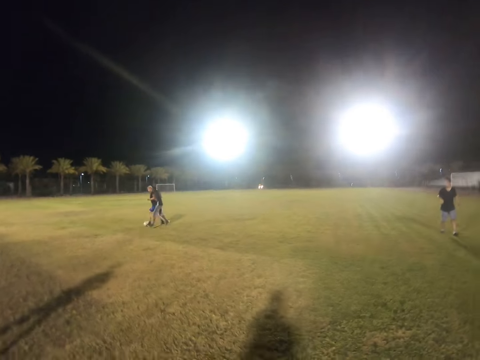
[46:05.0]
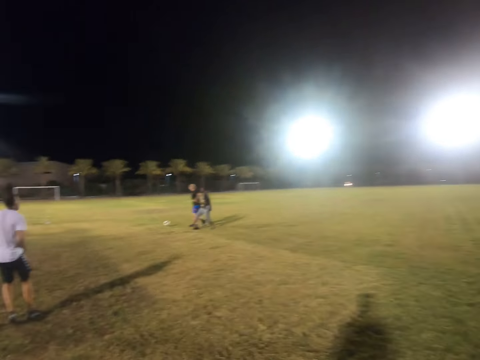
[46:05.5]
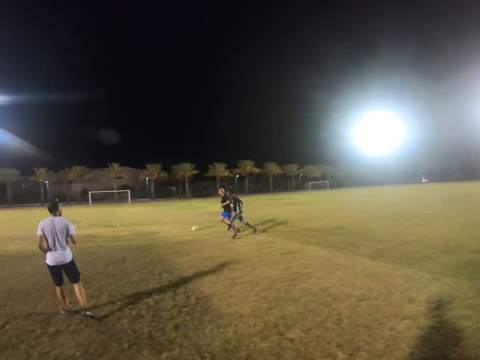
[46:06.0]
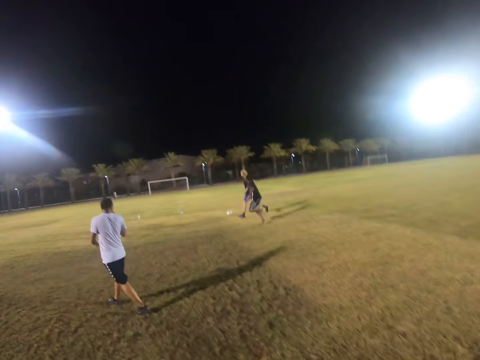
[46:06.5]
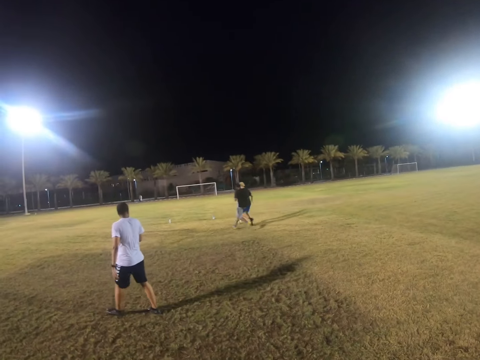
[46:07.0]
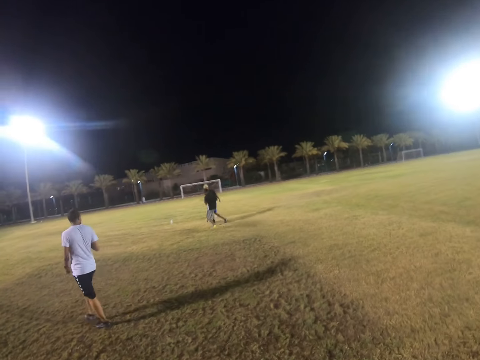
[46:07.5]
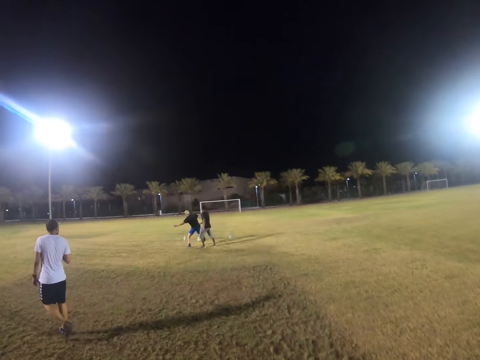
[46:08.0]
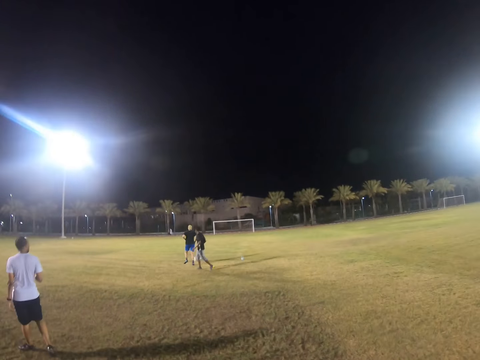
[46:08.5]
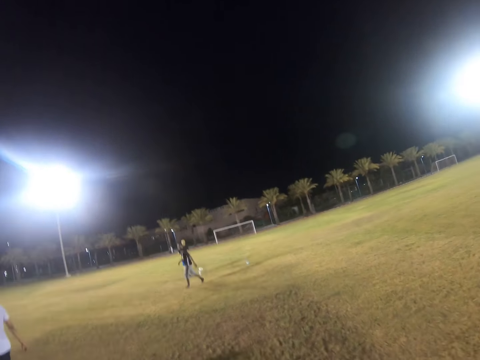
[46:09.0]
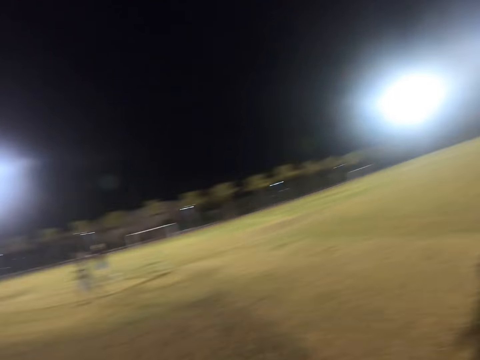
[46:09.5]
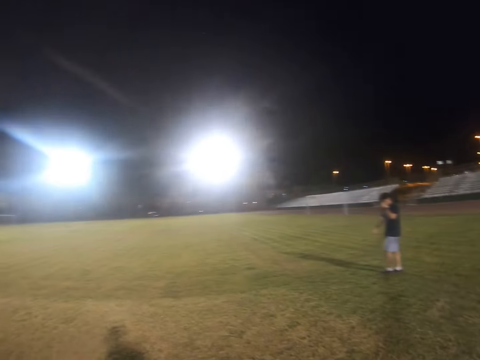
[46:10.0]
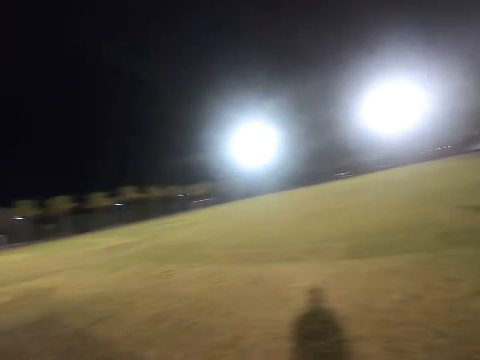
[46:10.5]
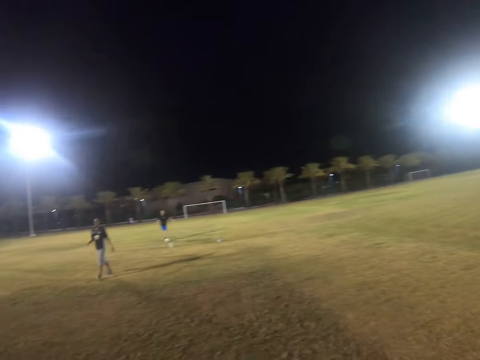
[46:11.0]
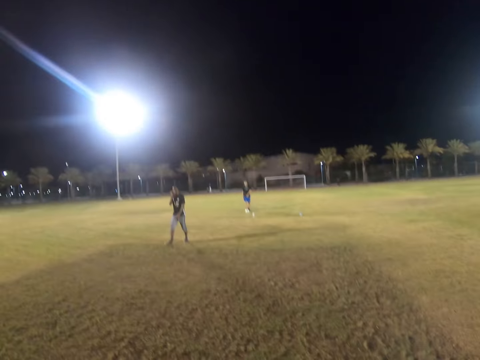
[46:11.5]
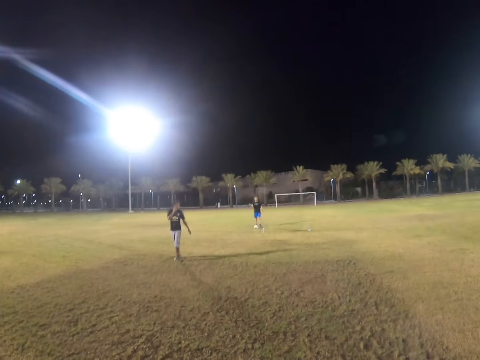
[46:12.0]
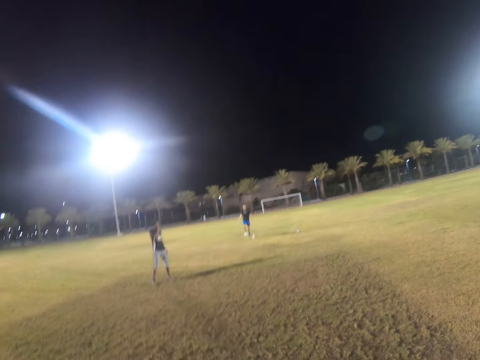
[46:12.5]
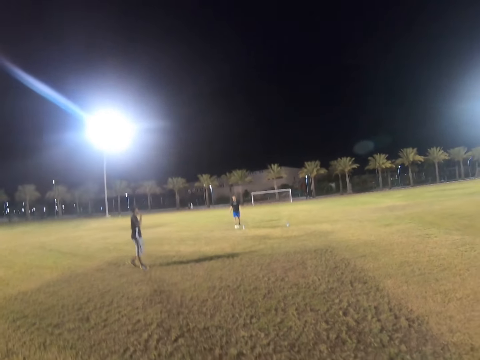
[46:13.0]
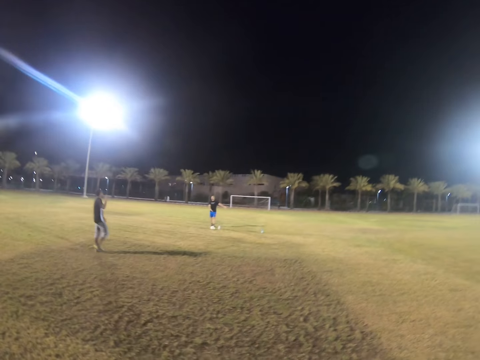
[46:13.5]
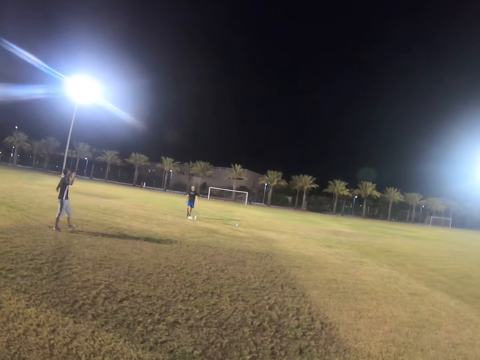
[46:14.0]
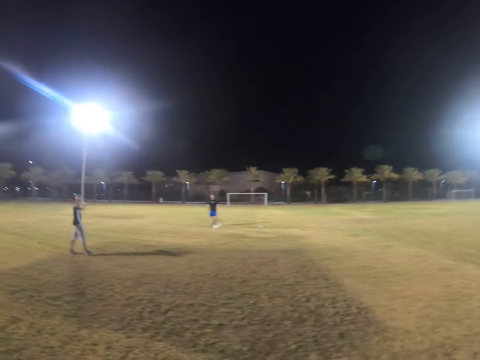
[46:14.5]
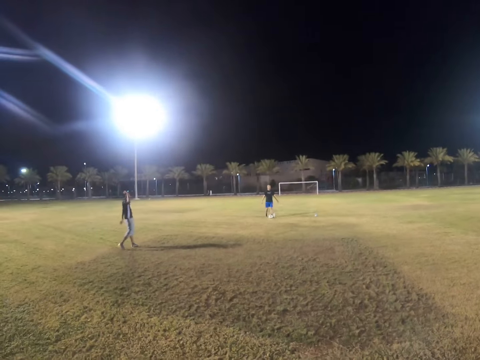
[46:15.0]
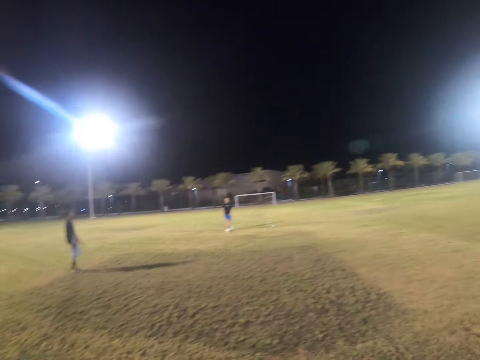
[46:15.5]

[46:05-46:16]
The camera wearer looks around the field.

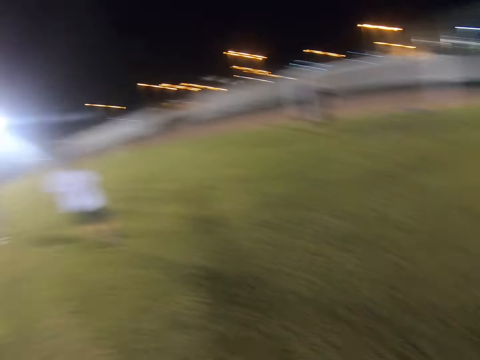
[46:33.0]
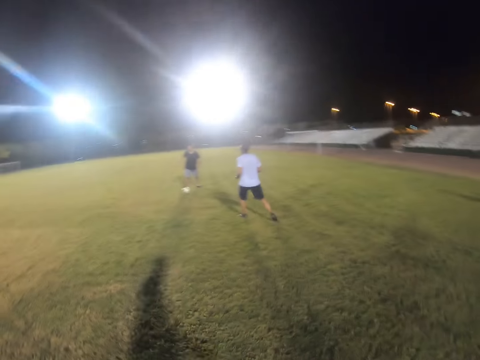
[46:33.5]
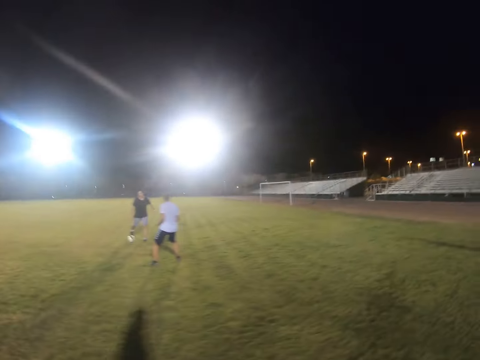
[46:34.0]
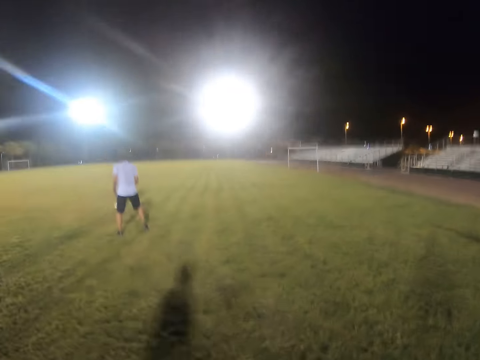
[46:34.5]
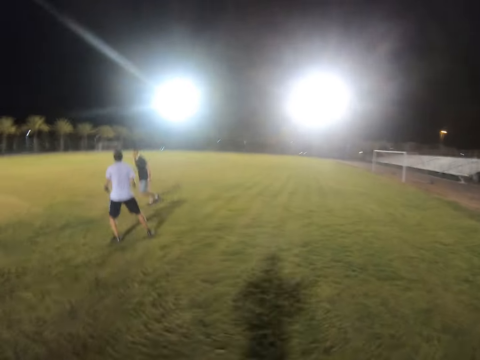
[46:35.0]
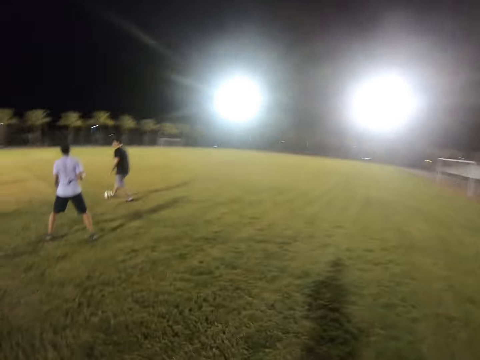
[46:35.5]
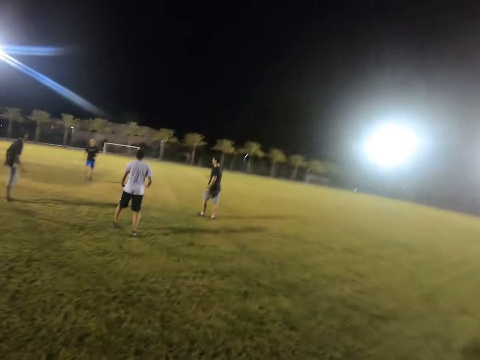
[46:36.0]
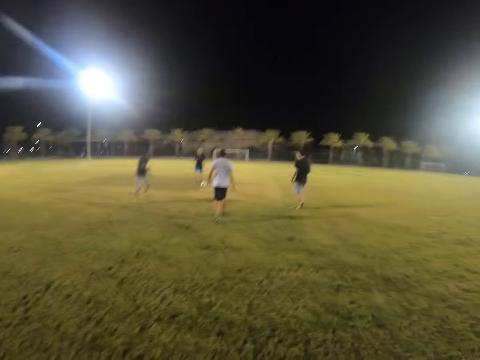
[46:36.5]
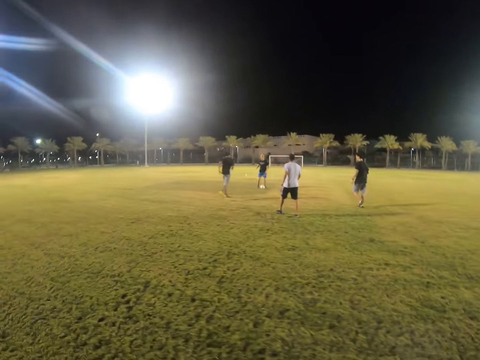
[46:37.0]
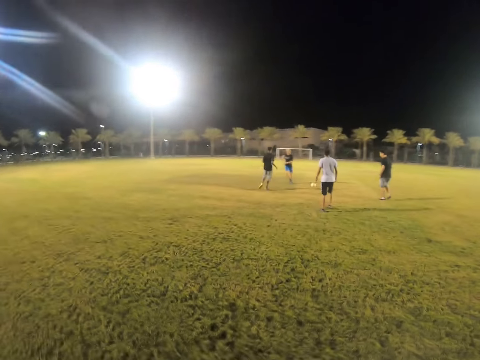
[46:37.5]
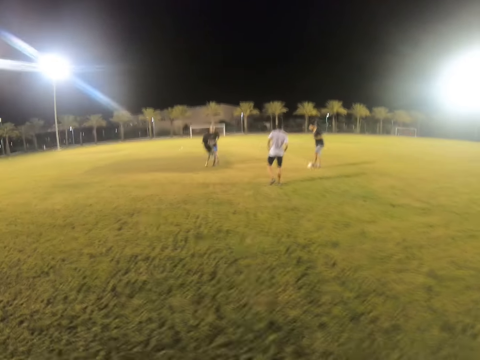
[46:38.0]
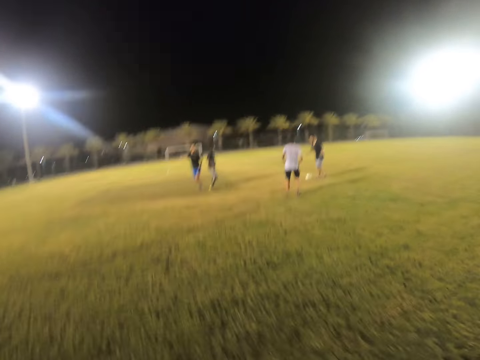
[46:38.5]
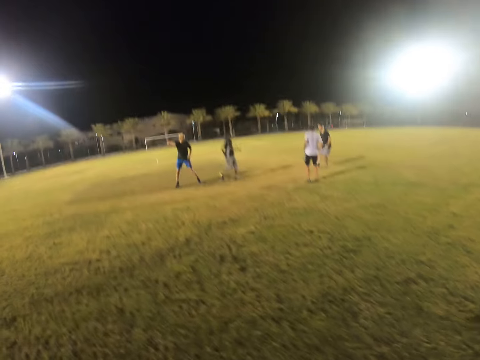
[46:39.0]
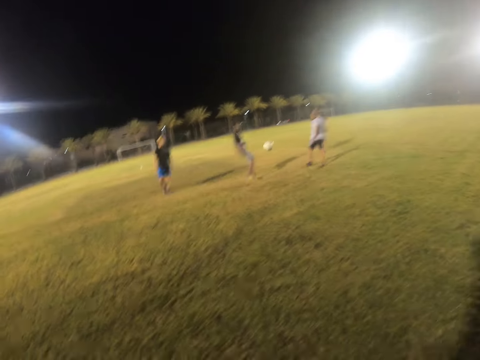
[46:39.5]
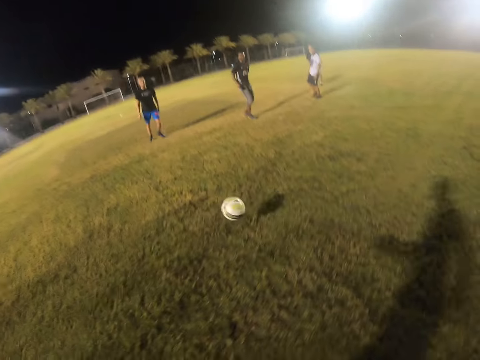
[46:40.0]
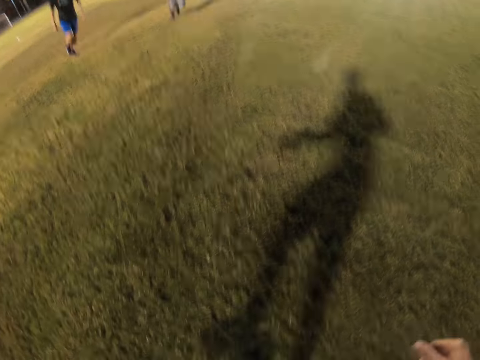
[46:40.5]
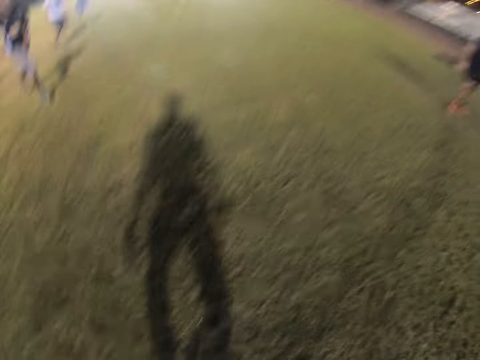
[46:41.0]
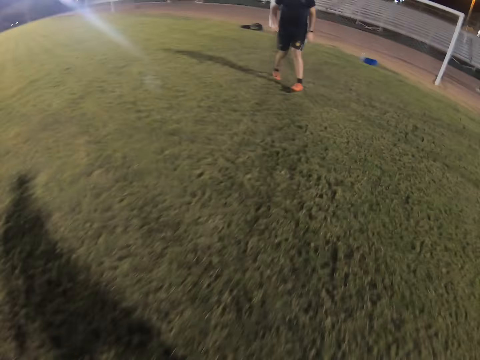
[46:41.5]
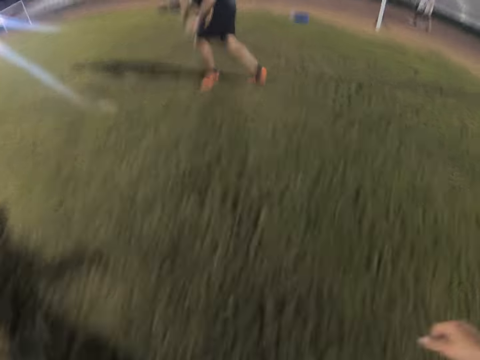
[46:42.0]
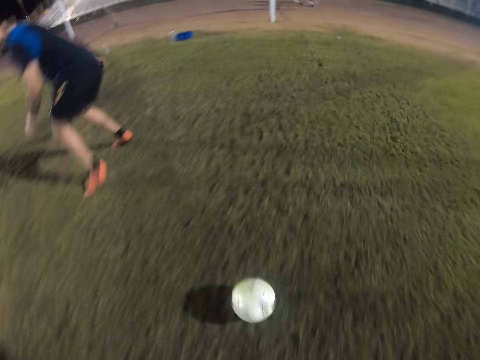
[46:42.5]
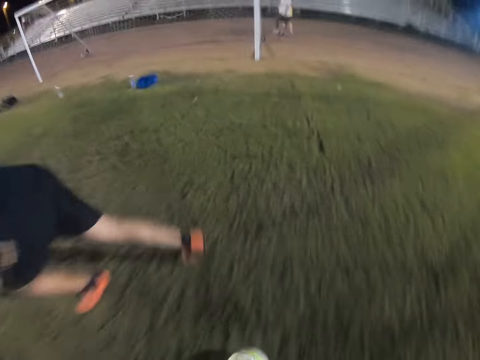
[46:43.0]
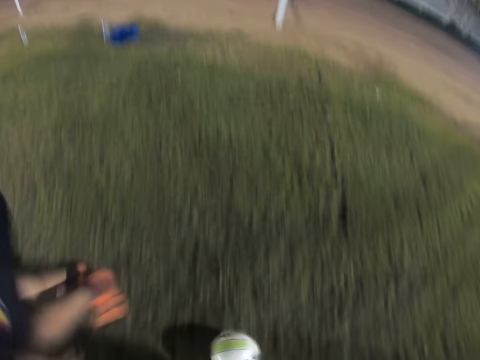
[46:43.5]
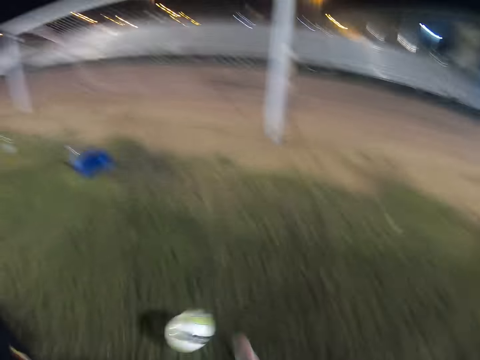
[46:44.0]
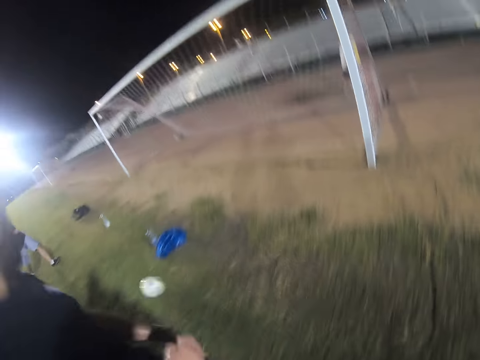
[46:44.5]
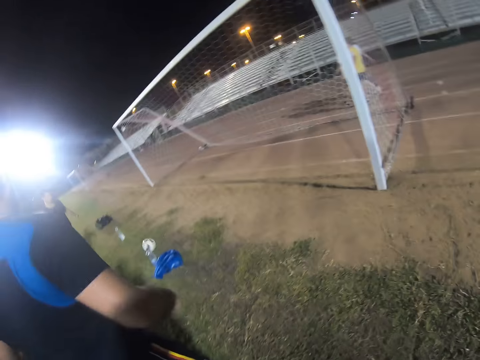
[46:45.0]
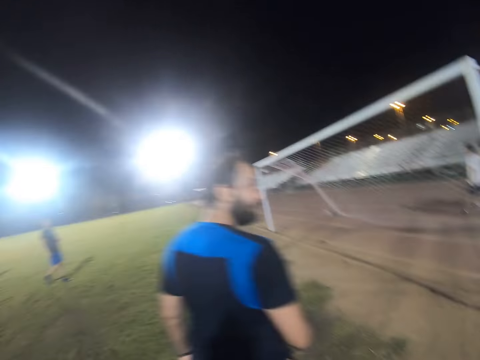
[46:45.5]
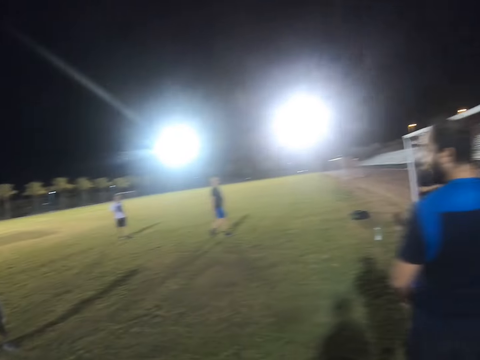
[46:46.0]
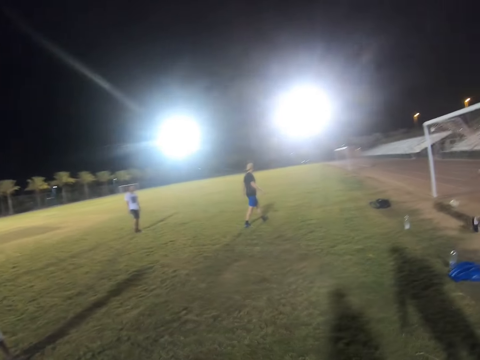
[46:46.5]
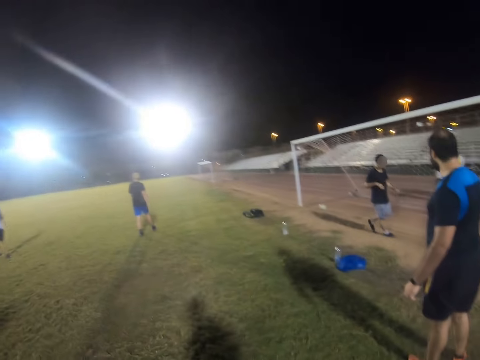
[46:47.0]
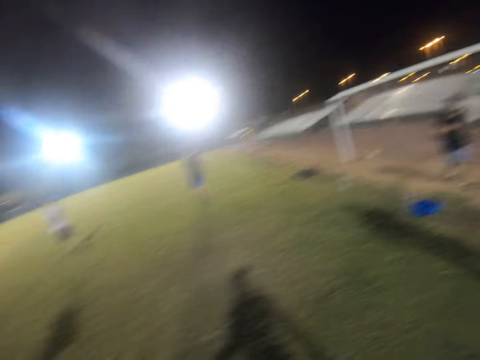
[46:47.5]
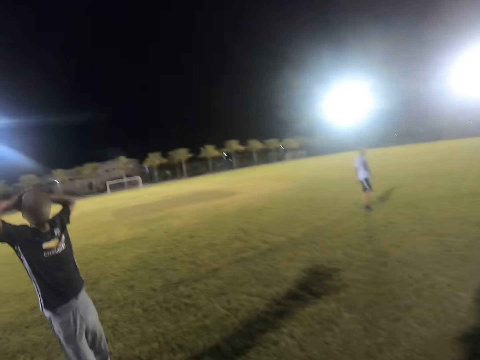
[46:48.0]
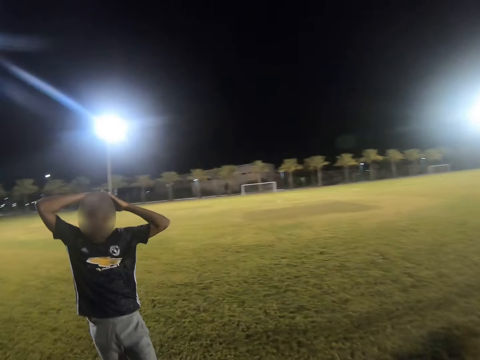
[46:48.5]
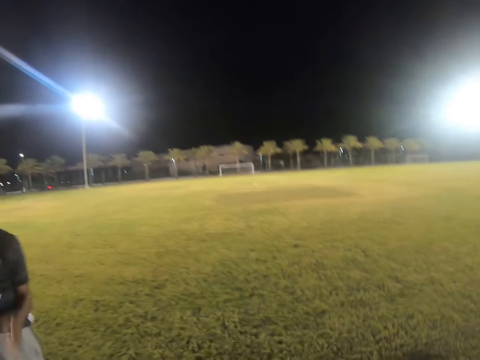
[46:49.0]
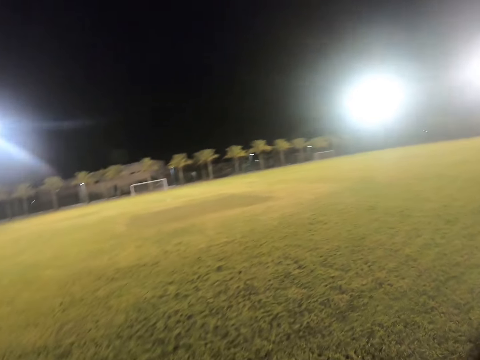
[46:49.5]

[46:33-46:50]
The camera wearer jogs on the field. They get the ball. They control the ball. They kick the ball. They walk on the field.
